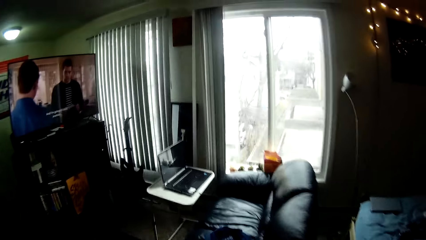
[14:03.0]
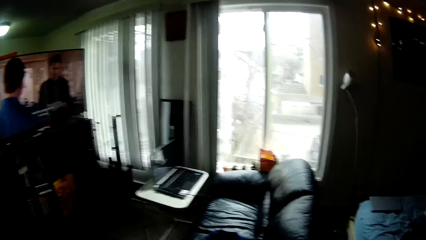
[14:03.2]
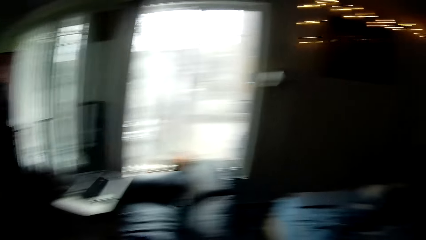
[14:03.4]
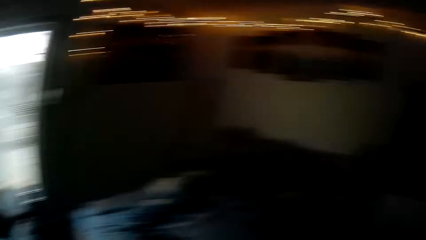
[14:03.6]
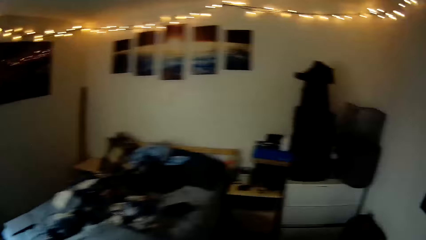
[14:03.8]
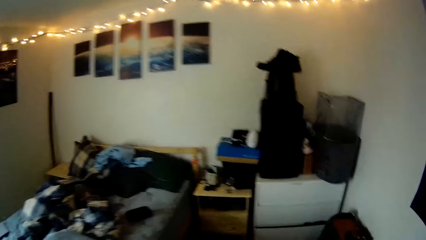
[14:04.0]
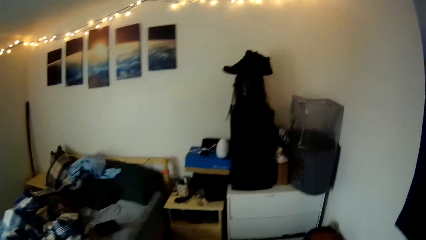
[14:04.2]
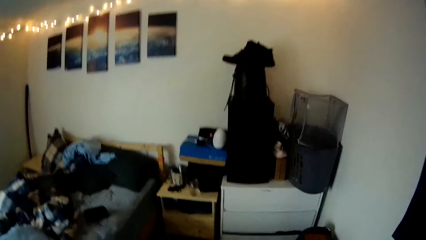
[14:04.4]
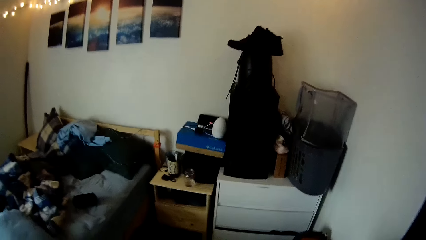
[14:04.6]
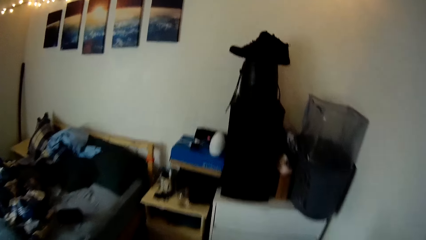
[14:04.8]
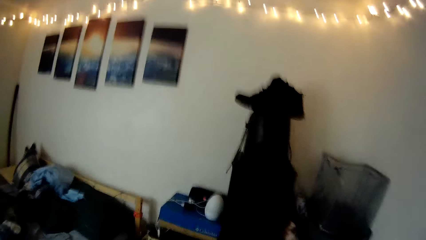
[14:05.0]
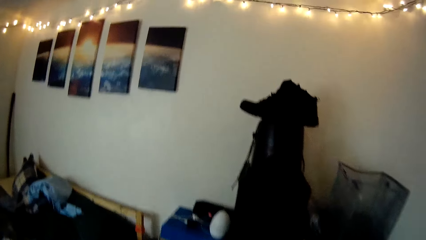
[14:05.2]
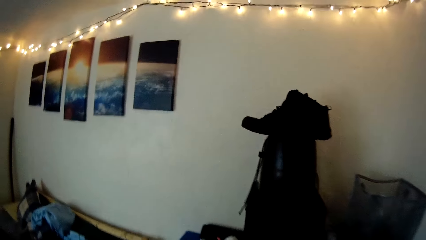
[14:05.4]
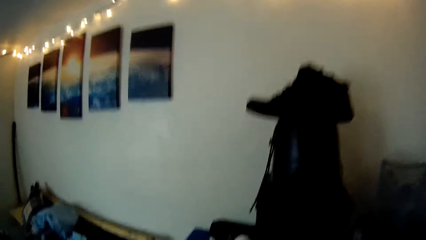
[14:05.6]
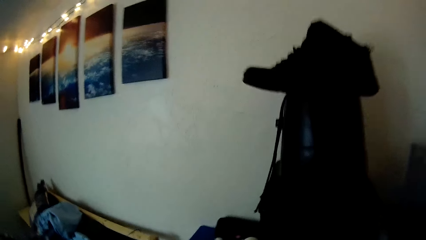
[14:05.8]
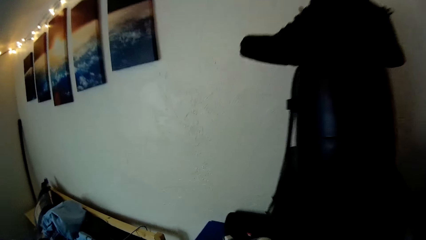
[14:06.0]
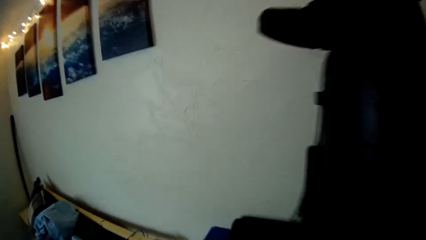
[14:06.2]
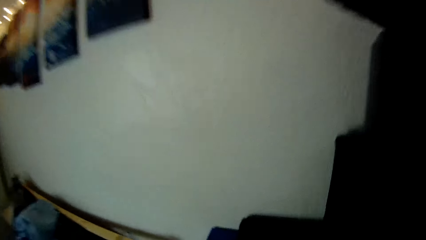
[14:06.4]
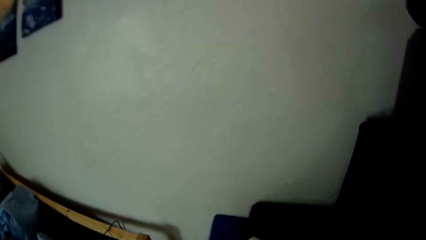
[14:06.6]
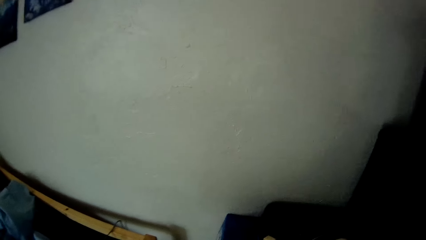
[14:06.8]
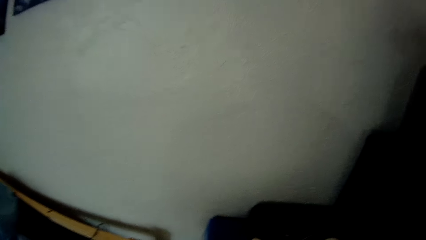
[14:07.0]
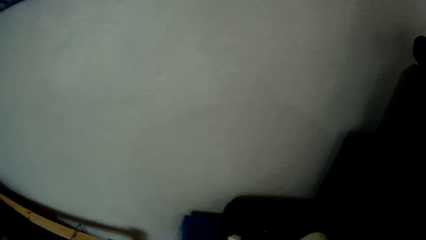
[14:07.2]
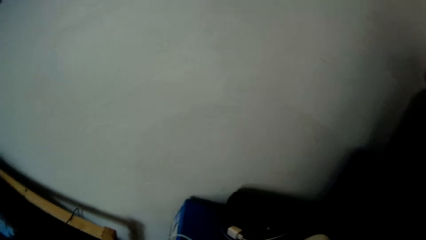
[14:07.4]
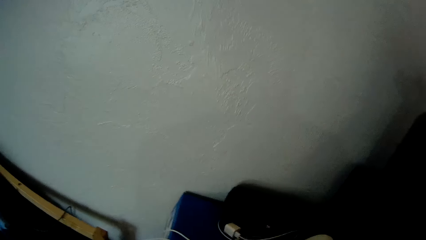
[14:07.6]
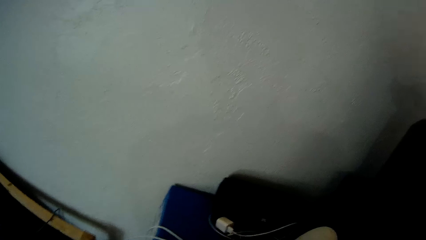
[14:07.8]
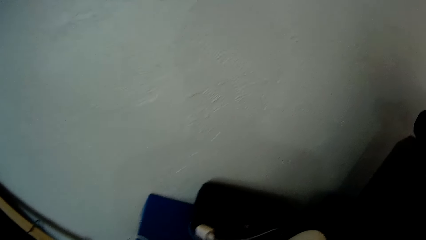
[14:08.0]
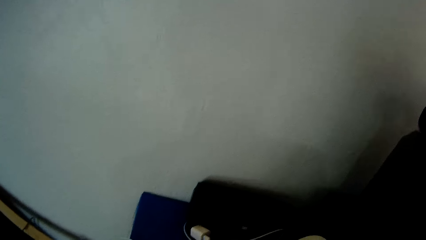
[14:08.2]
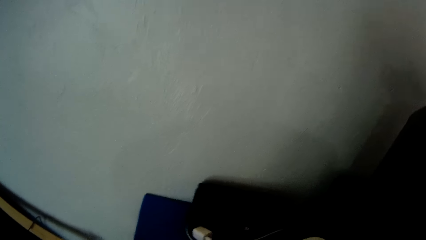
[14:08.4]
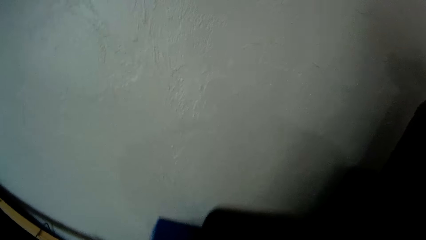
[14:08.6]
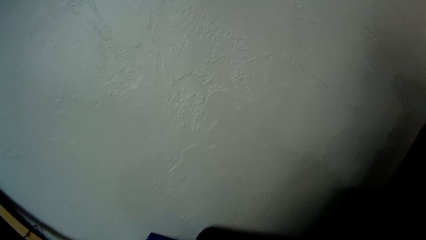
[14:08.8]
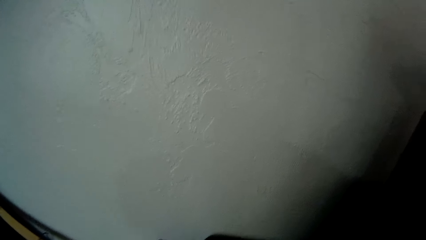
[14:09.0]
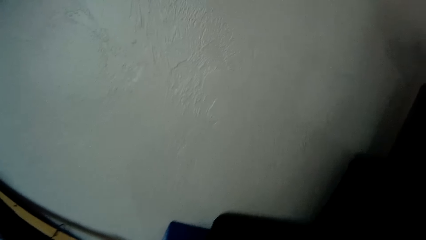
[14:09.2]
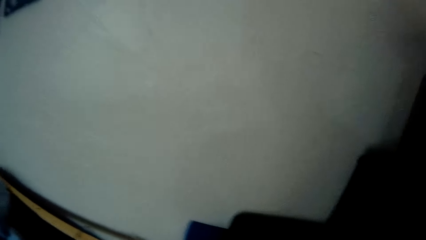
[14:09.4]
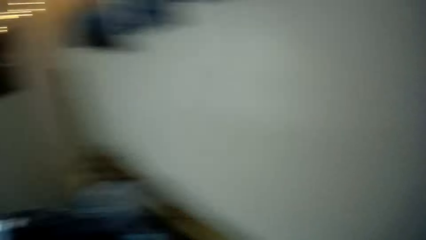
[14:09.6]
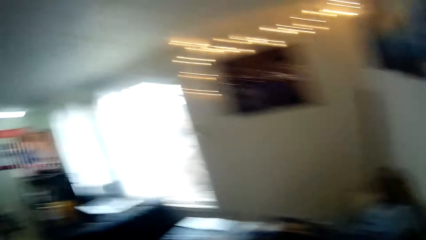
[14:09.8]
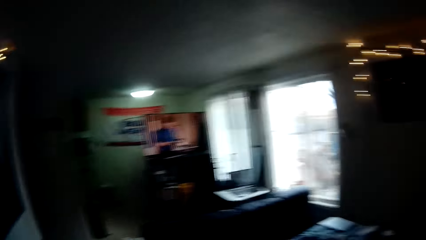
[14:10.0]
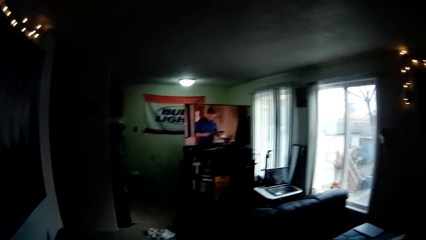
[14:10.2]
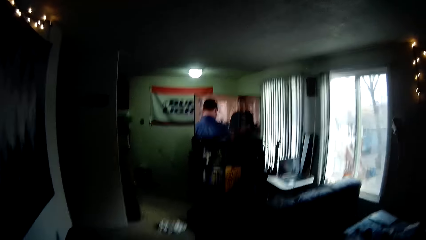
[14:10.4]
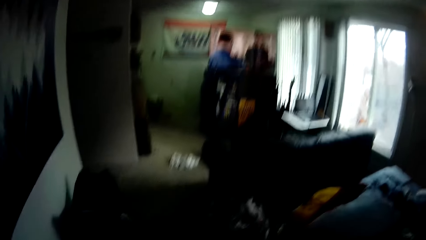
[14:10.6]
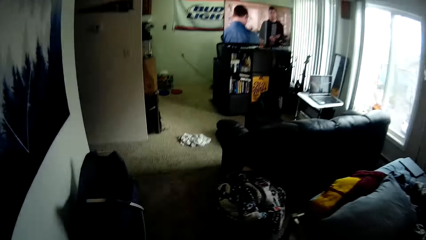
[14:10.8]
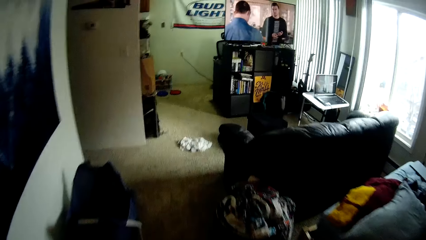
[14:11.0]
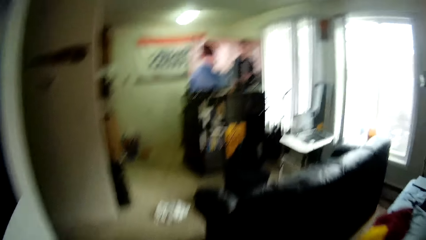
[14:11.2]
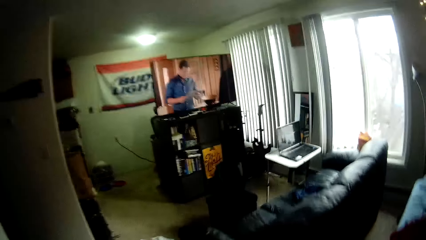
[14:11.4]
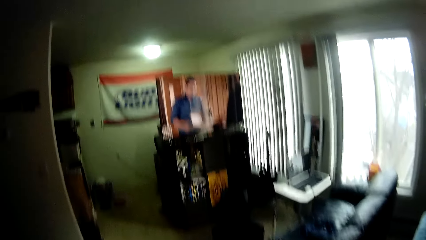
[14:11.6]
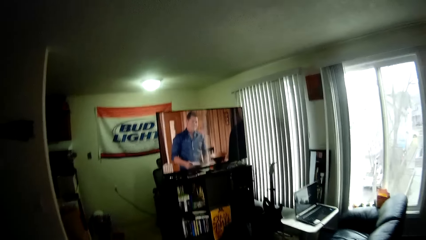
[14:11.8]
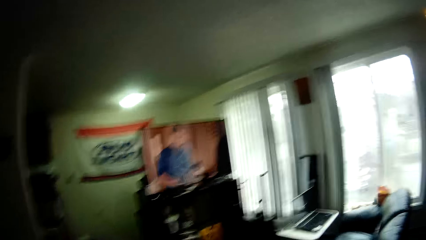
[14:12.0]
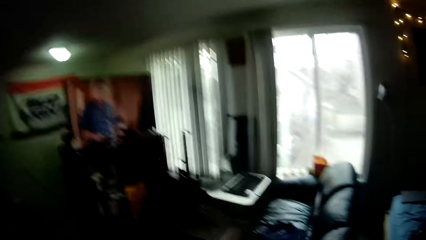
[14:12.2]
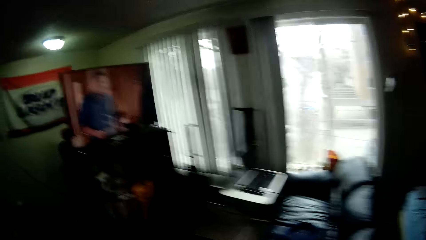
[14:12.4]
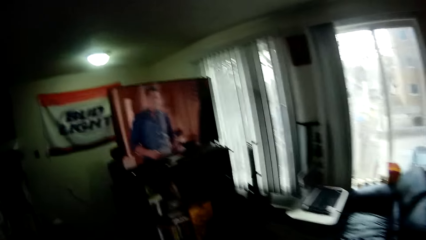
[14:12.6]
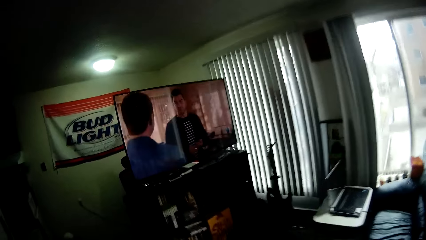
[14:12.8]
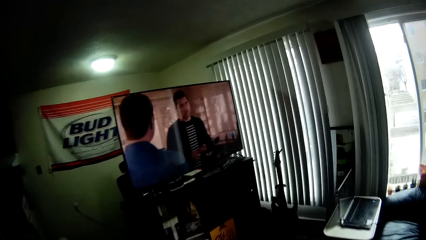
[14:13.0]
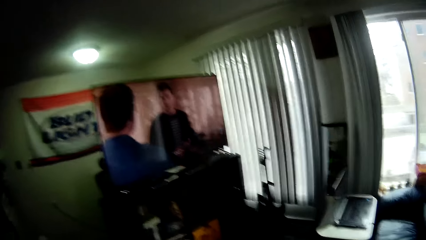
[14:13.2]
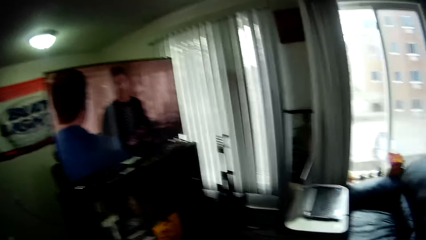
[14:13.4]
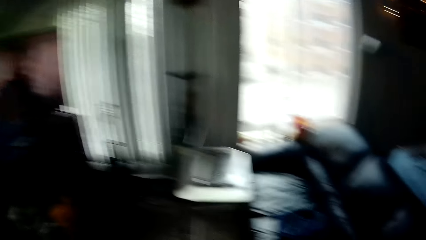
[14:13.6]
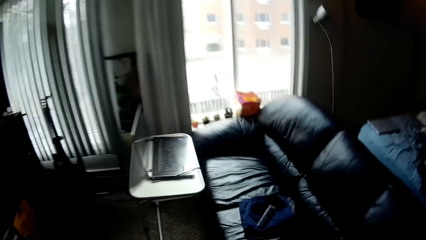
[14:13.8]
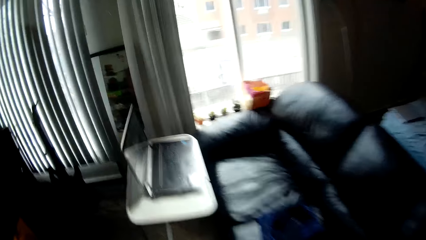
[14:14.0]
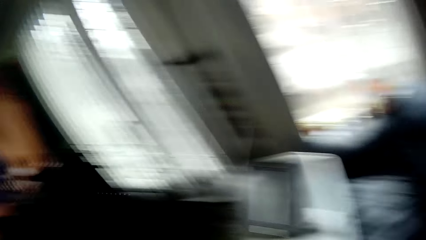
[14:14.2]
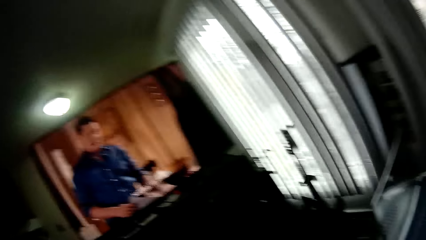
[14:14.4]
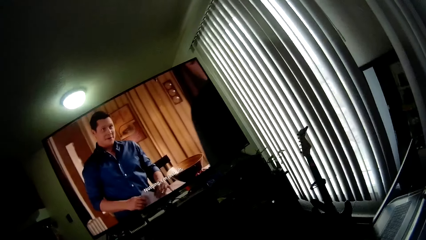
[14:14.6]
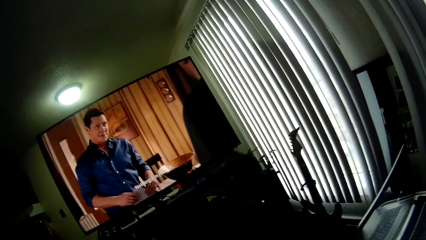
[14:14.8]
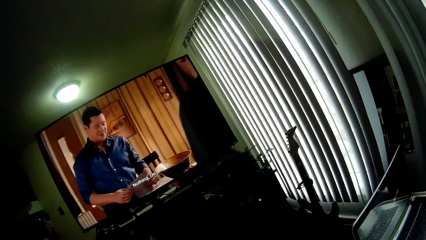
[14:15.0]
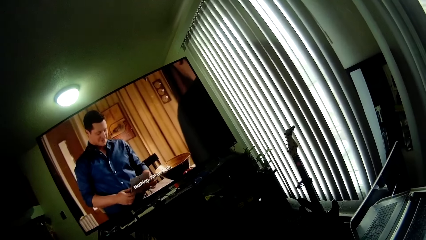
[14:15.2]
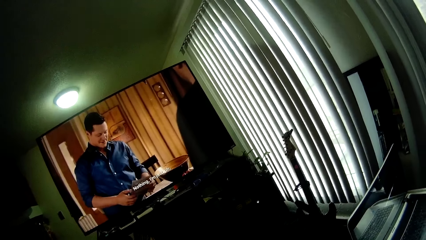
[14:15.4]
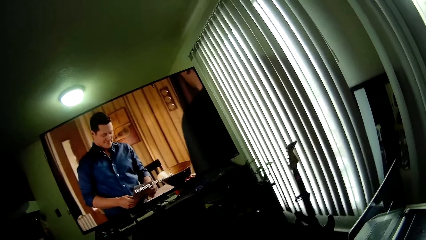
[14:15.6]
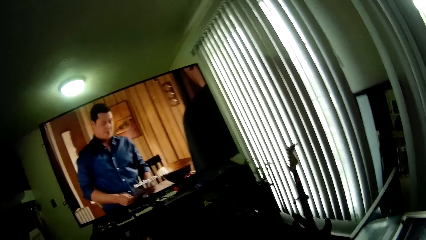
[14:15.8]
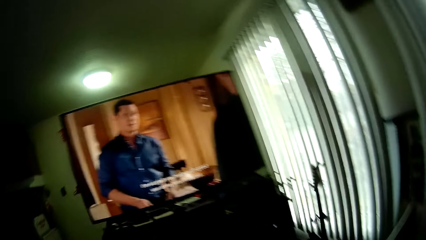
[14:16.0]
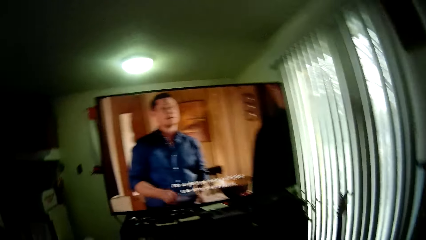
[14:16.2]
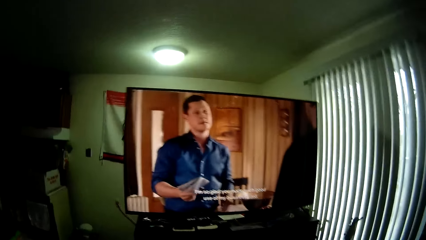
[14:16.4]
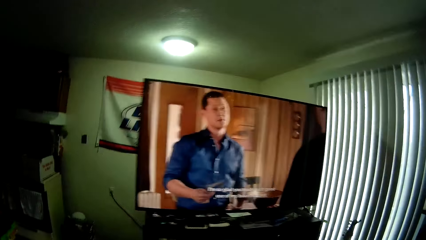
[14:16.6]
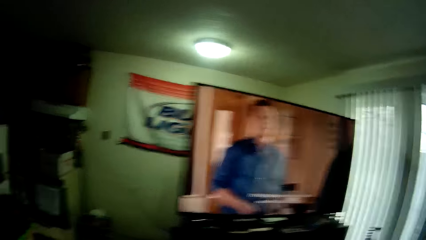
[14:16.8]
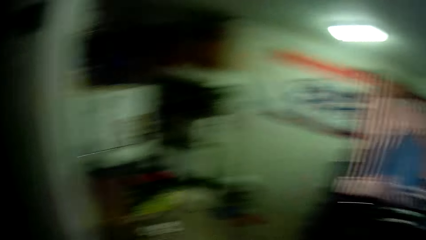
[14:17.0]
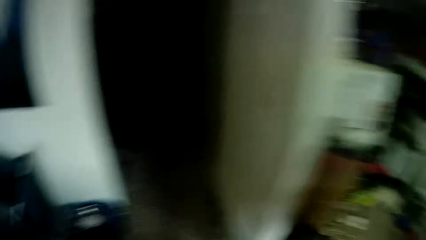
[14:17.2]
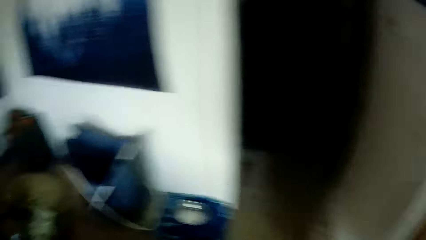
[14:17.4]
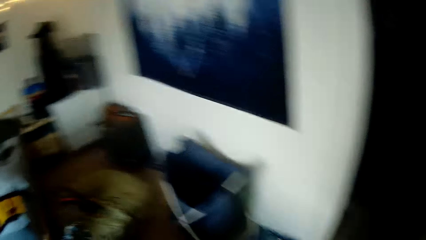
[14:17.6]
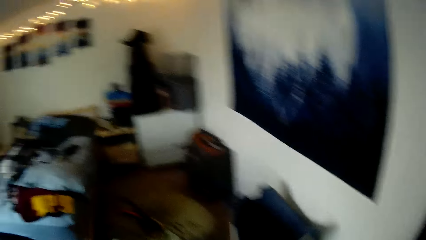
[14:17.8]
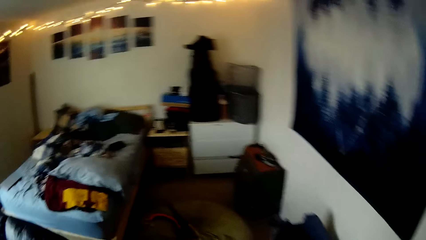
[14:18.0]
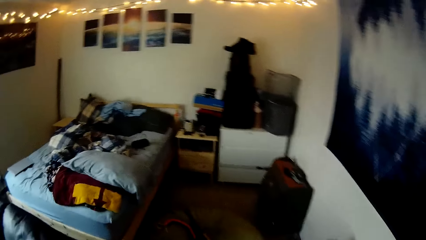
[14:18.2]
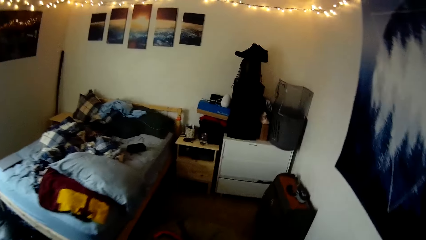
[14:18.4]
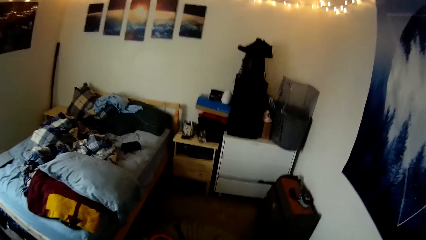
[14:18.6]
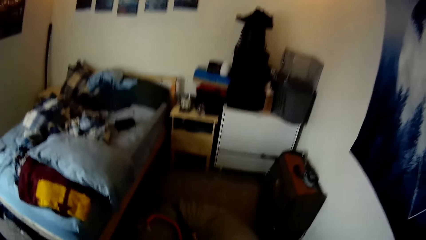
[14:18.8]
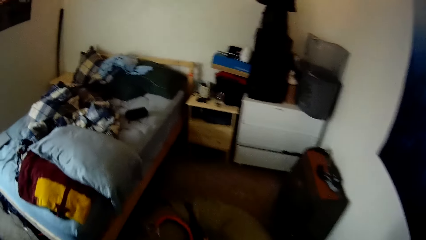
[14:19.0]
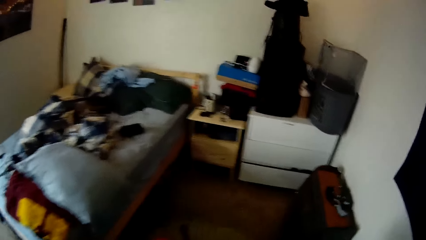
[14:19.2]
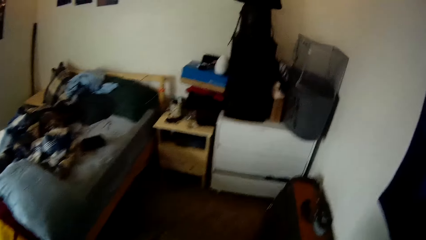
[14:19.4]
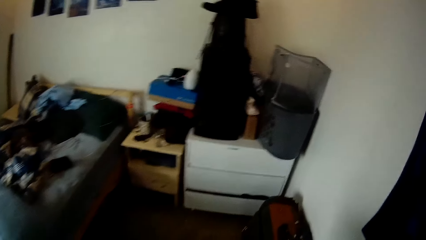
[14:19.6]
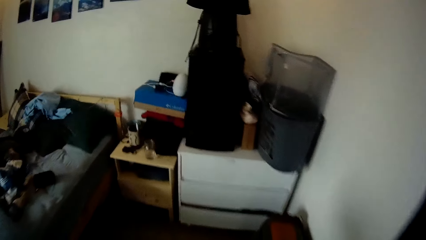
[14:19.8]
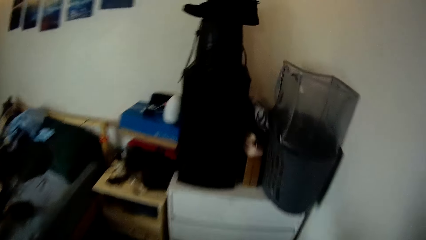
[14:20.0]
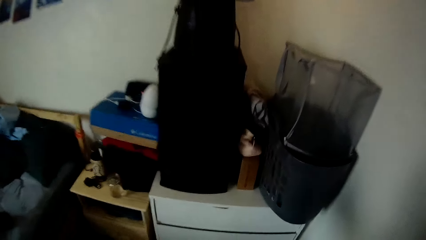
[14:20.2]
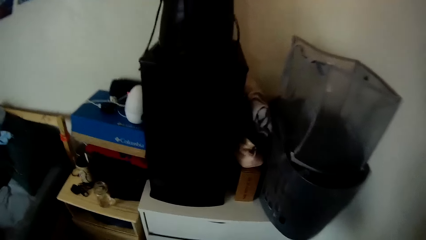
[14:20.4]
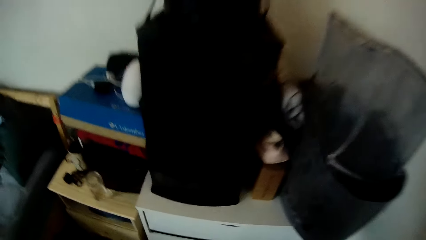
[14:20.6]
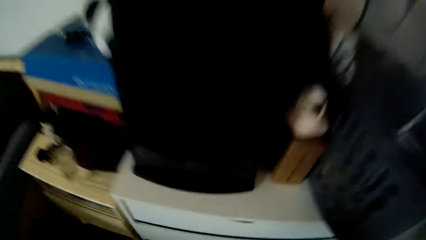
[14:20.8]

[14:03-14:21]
The camera wearer moves a box with a hand. They walk around a room. They look around the room. They walk around the room.
